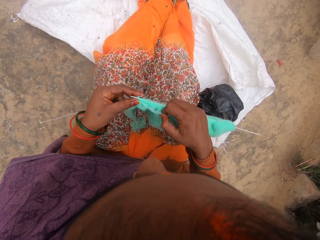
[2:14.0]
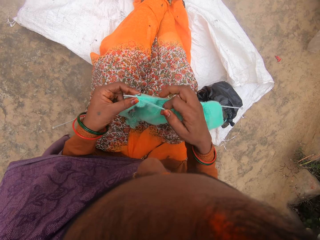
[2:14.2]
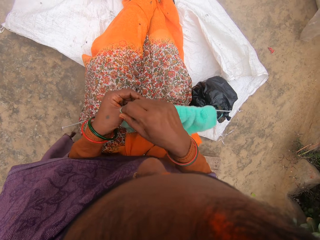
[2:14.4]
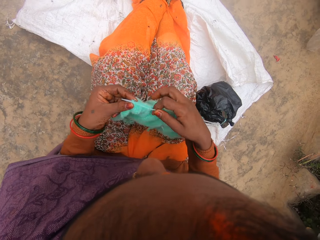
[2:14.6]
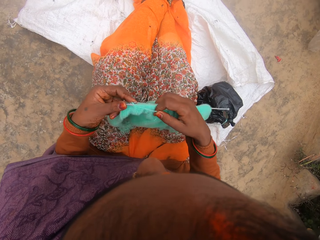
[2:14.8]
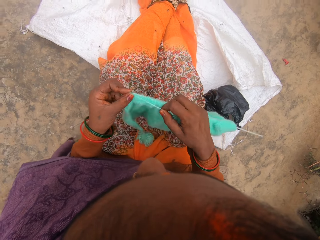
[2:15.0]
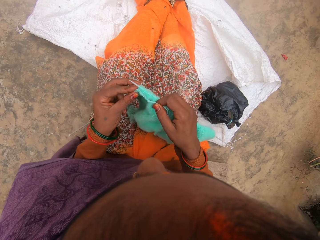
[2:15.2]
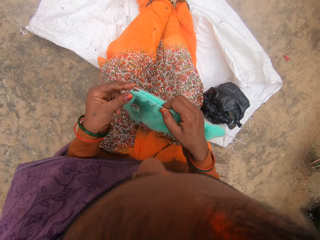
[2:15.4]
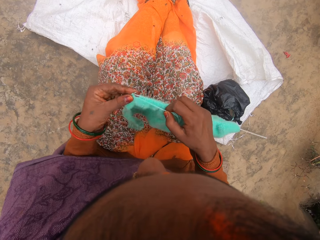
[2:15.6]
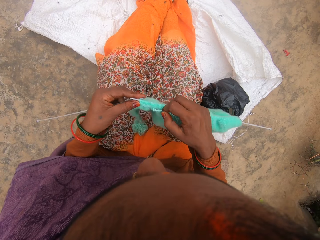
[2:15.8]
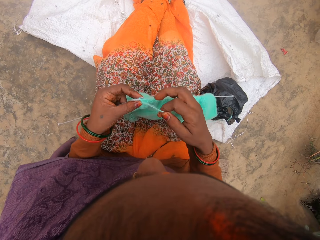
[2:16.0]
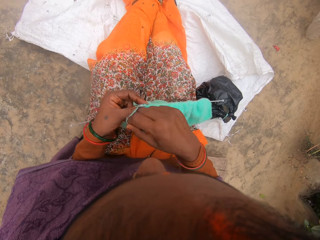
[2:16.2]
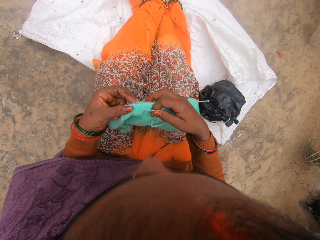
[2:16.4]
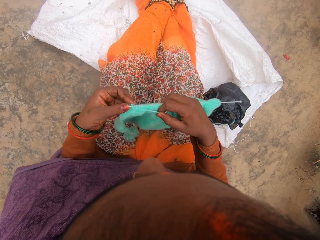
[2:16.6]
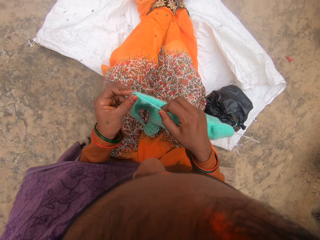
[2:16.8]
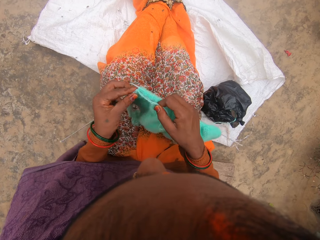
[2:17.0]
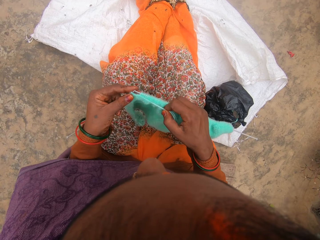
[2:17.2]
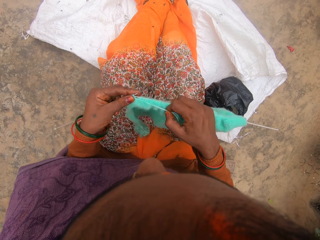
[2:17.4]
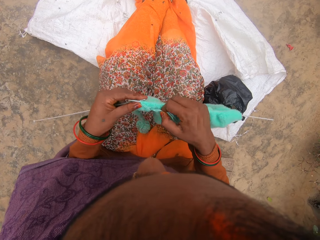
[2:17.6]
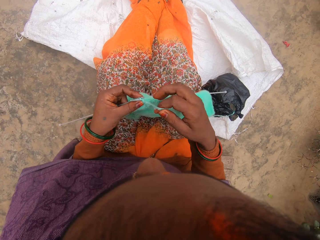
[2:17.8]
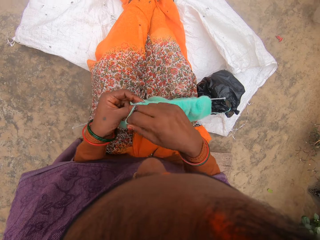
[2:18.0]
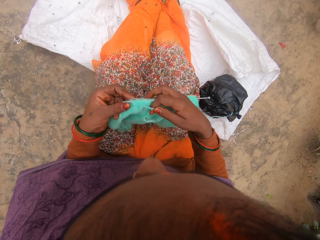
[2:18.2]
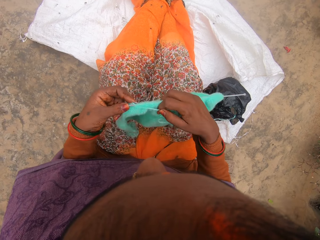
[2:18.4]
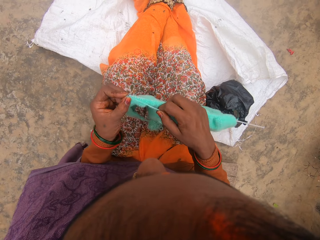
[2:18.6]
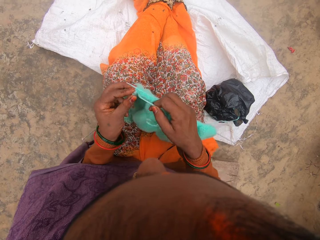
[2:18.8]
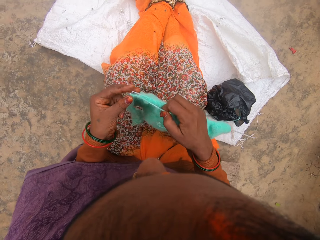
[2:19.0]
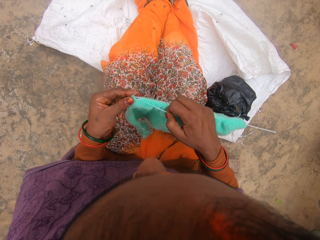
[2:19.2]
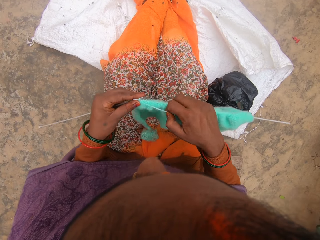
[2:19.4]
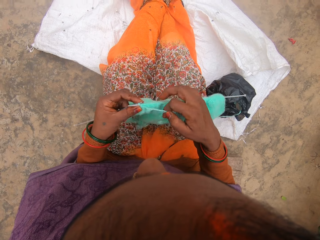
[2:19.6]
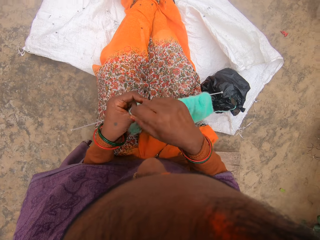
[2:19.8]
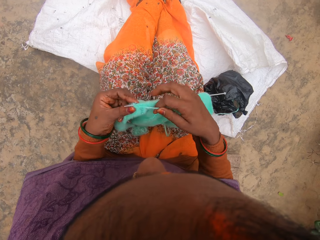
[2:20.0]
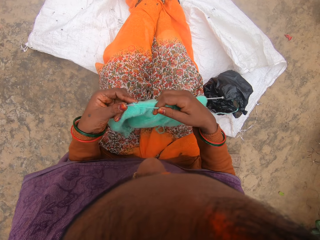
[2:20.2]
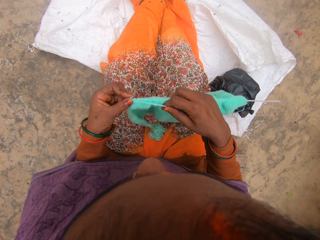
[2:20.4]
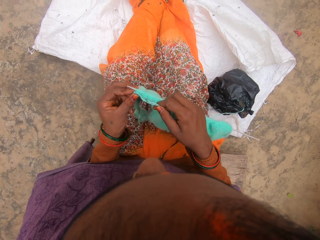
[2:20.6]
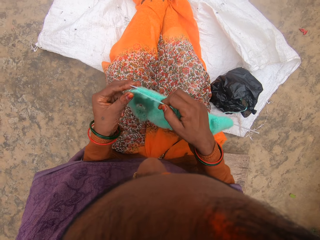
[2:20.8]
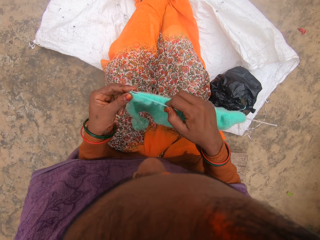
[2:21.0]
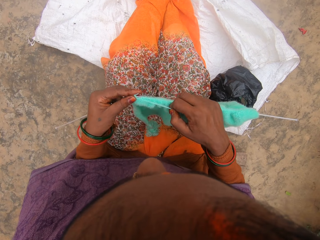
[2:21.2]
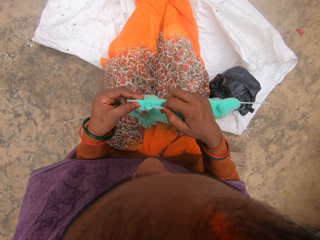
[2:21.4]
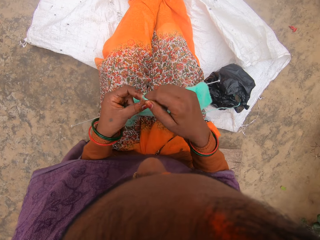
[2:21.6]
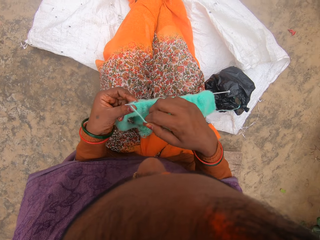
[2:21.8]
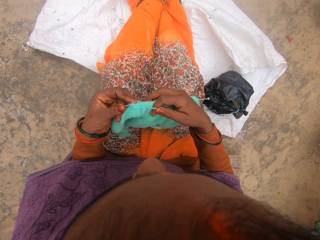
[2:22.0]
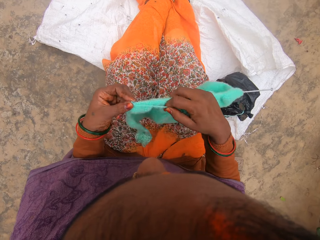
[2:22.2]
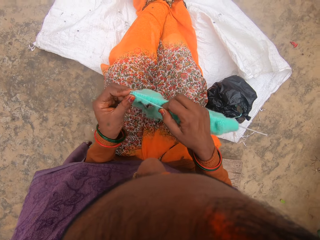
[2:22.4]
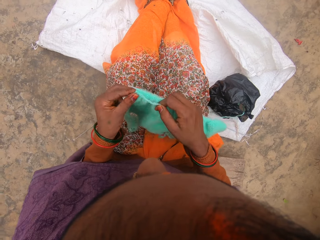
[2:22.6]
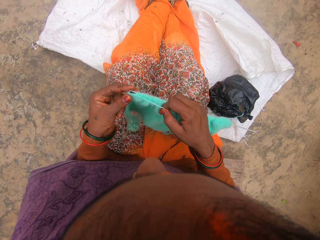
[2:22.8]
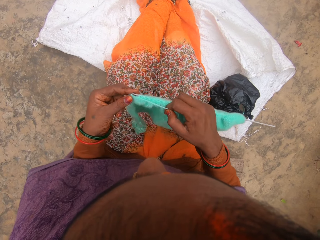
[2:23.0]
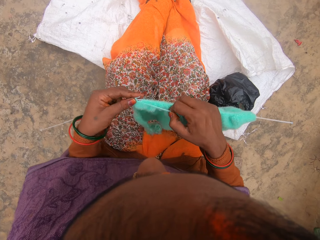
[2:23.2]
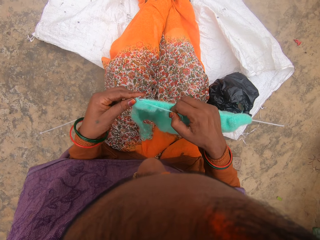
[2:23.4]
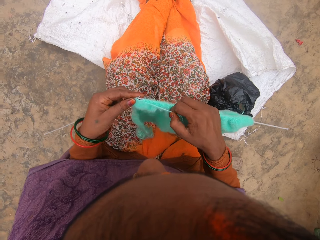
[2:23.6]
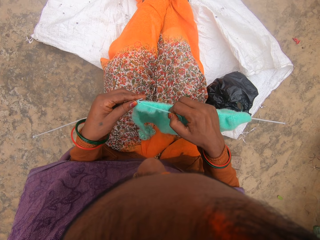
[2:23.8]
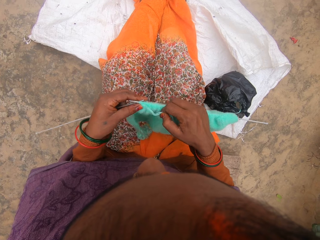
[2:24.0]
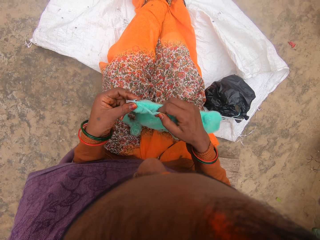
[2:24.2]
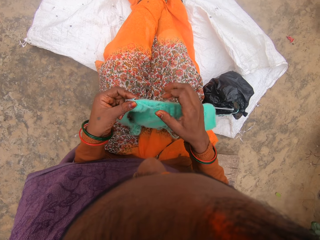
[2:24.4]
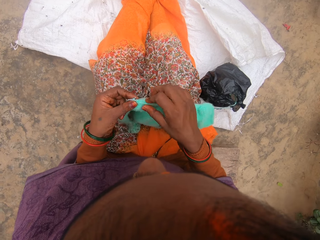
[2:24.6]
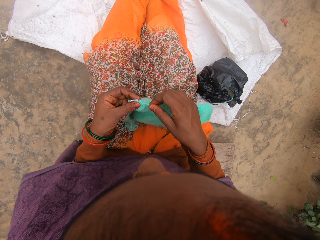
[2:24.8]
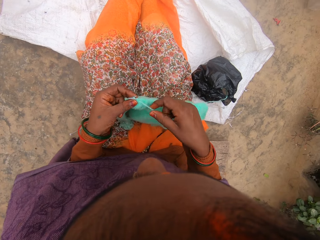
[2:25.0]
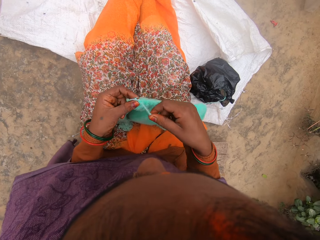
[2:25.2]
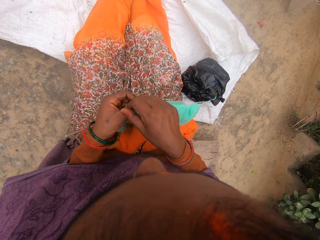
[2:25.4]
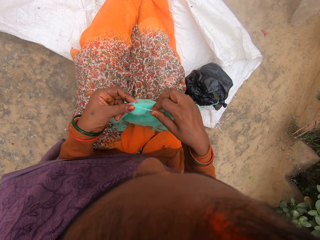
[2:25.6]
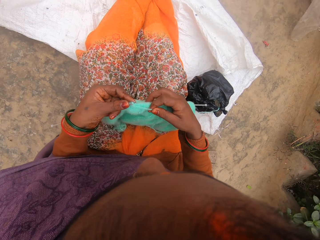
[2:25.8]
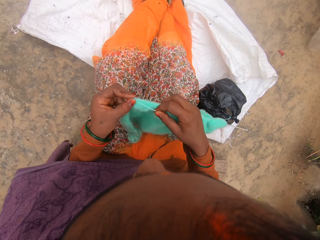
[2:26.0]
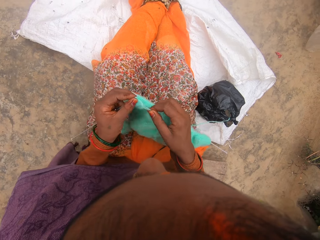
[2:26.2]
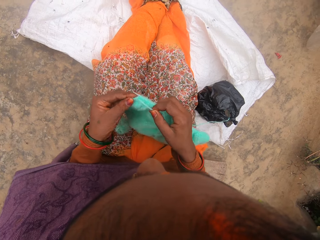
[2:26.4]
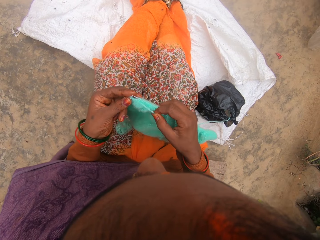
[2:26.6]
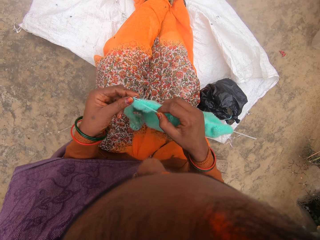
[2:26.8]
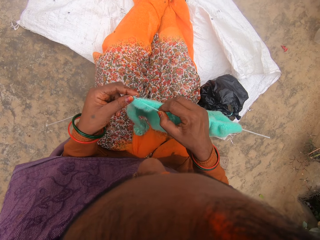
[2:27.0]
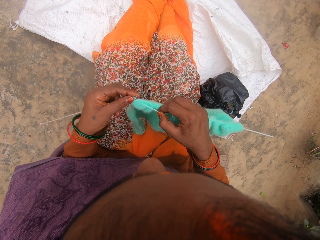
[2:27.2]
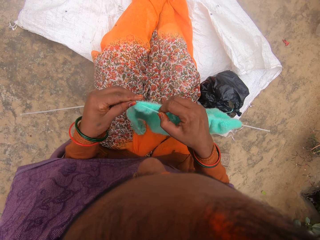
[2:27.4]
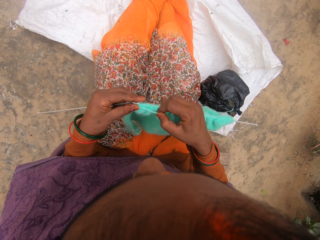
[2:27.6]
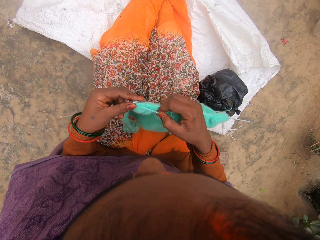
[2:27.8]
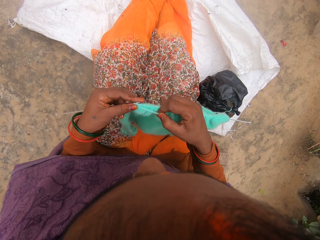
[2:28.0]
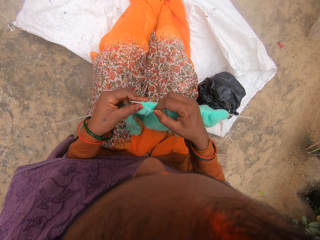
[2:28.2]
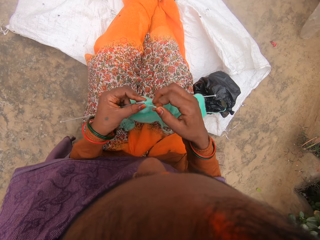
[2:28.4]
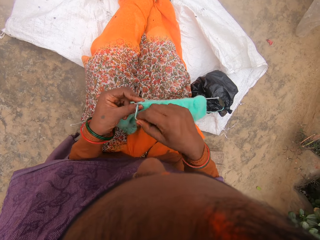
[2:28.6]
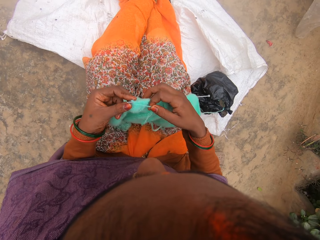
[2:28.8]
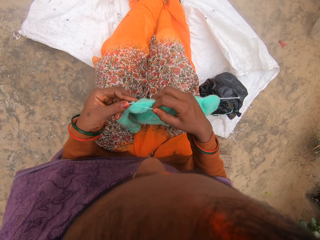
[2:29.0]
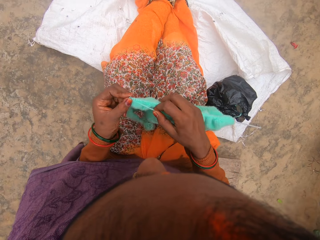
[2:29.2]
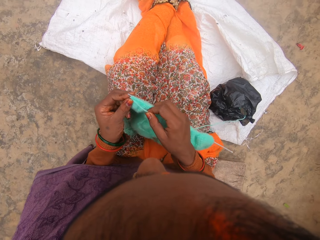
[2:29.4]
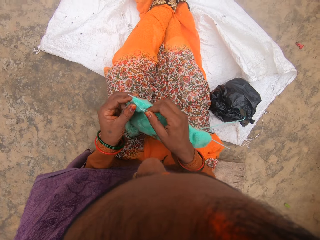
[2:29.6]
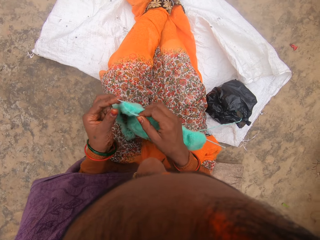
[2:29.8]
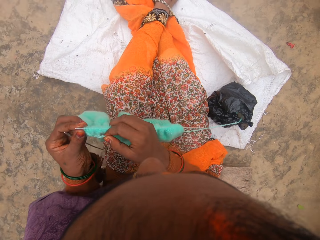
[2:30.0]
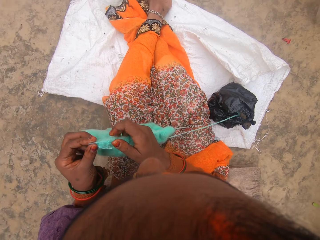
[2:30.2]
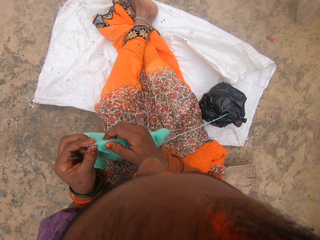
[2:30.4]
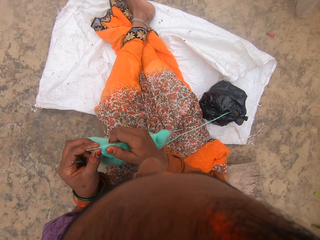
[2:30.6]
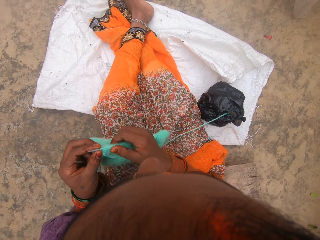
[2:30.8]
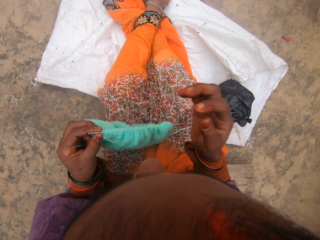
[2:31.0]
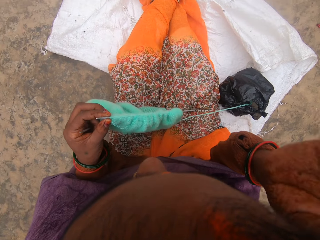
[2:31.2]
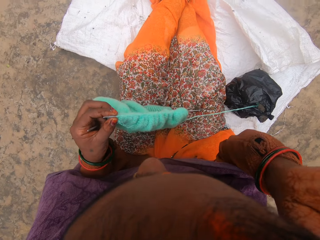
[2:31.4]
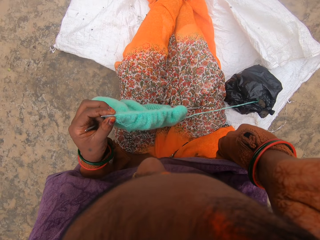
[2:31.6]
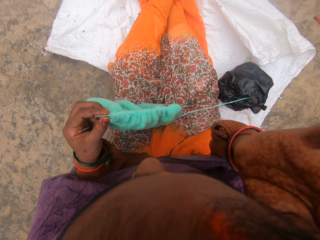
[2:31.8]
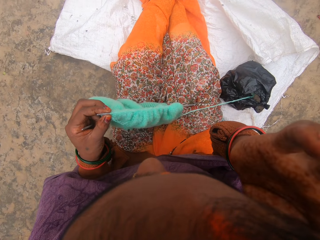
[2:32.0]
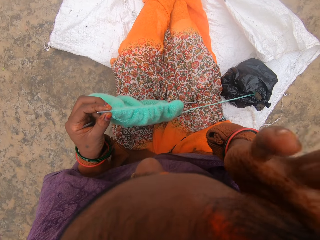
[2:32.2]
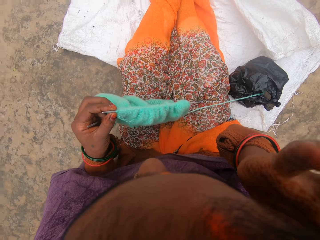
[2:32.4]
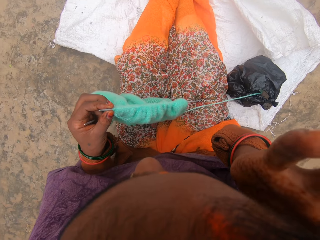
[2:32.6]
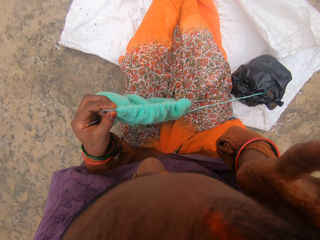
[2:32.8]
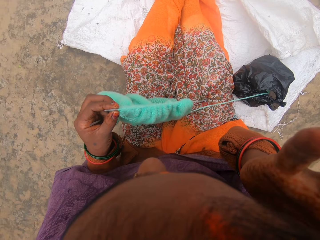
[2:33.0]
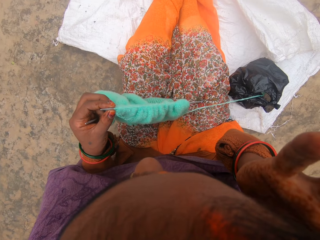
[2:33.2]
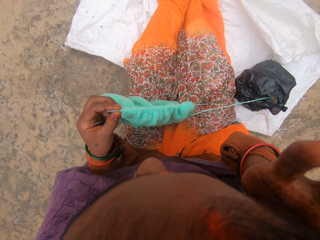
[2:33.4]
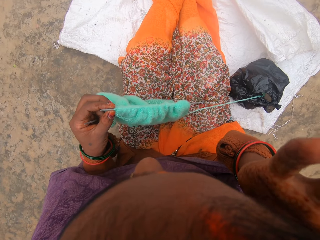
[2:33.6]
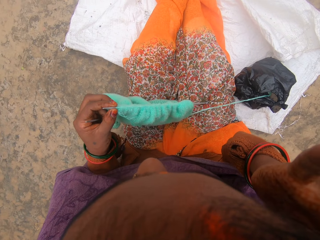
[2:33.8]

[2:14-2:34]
The camera wearer folds a thread. She knits using a needle. She folds the thread. She knits using the needle. She folds the thread. She knits using the needle. She folds the thread. She knits using the needle. She folds the thread. She knits using the needle. She converses with a man. The camera wearer folds the thread. She knits using the needle. She folds the thread. She knits using the needle. She scratches her ear with her right hand.

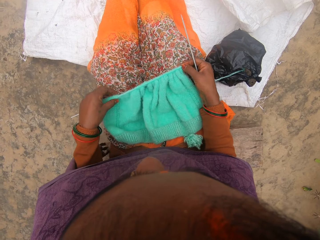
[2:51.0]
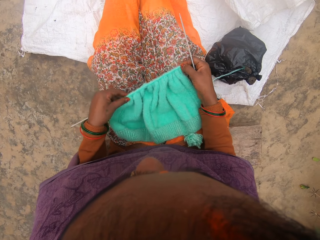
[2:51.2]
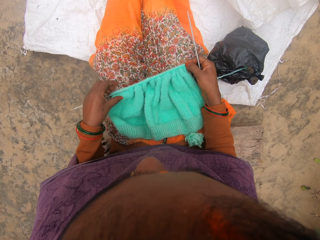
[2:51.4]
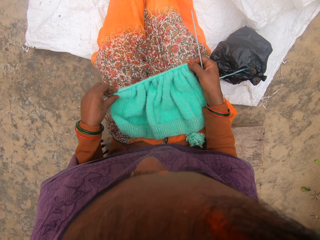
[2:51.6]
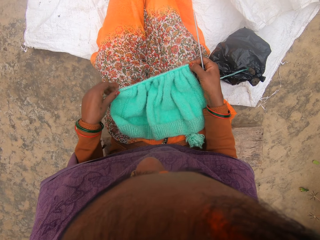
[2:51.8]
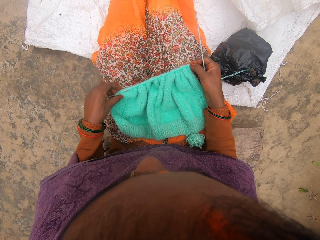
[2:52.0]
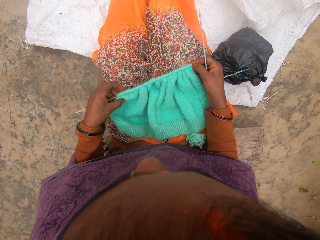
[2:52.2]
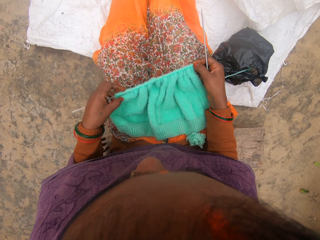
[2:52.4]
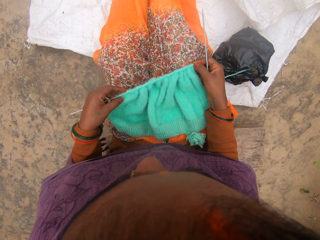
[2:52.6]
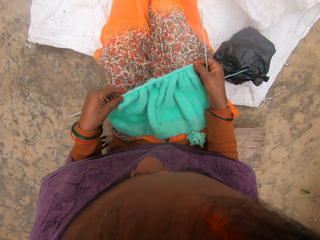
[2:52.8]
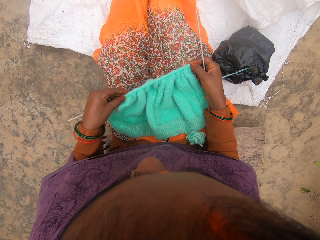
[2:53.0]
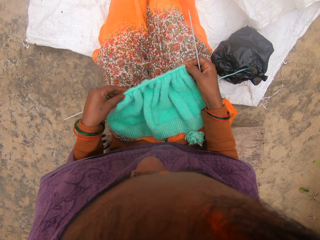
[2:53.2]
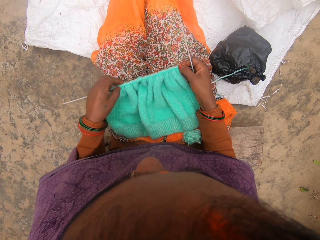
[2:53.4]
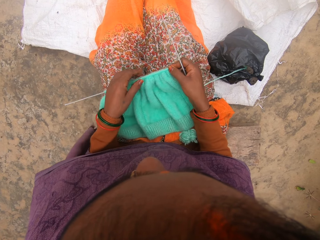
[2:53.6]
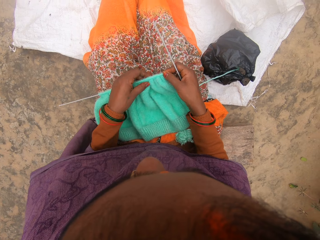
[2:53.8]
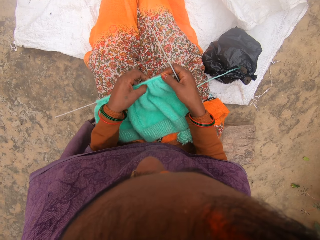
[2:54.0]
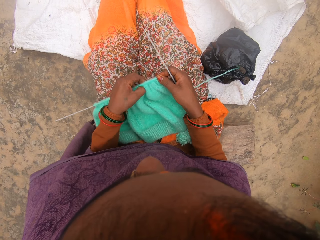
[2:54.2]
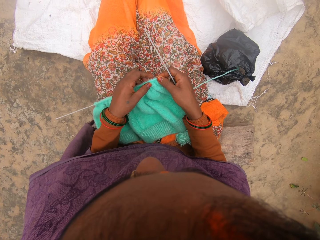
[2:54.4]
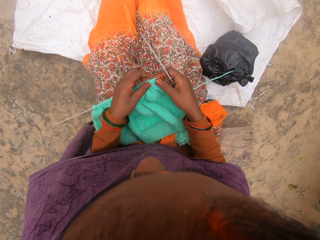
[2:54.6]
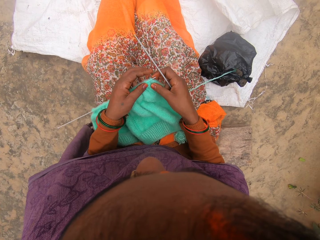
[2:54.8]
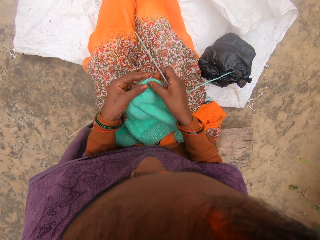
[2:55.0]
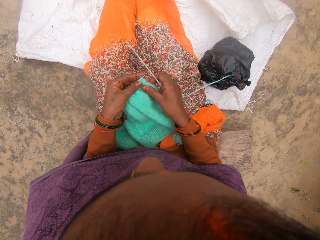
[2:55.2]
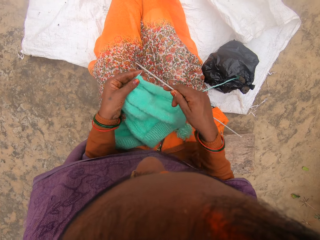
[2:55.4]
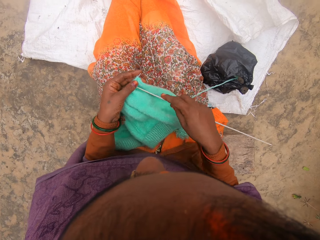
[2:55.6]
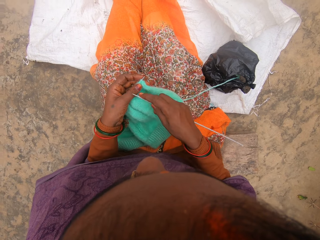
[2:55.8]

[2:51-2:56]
The camera wearer pushes a thread. They push the thread again. They continue to knit the yarn with the knitting needles.
